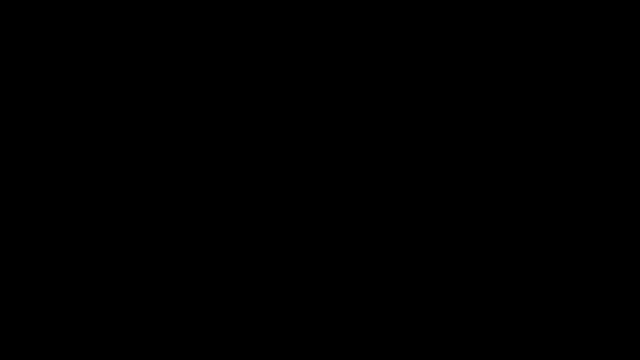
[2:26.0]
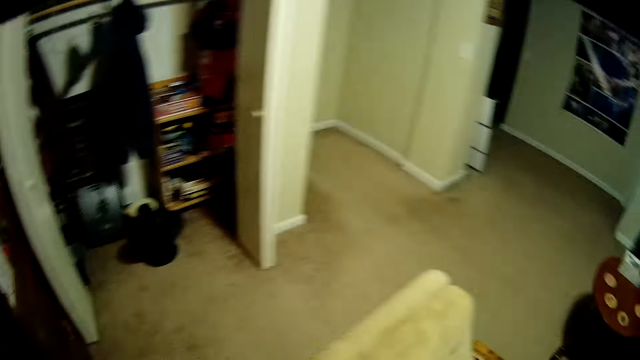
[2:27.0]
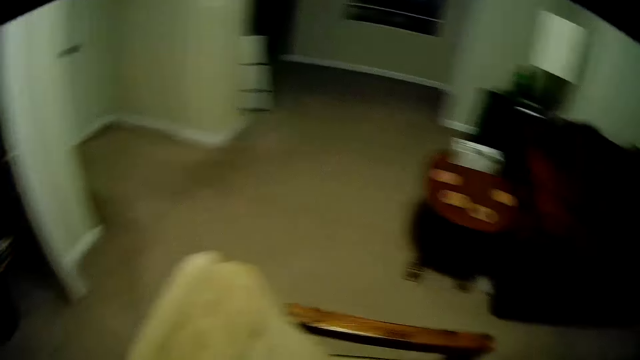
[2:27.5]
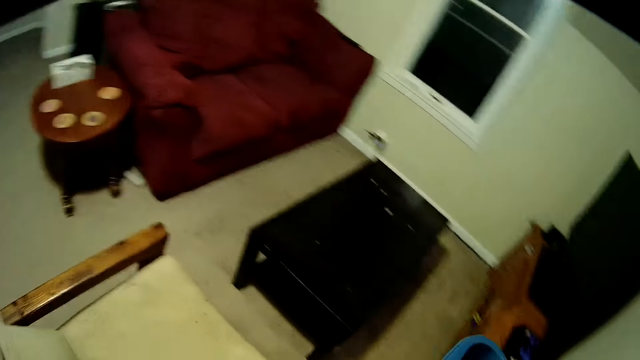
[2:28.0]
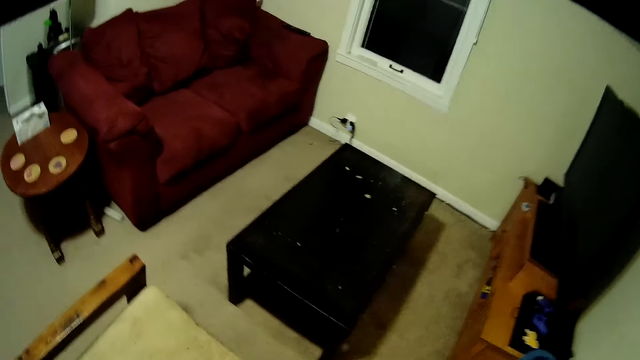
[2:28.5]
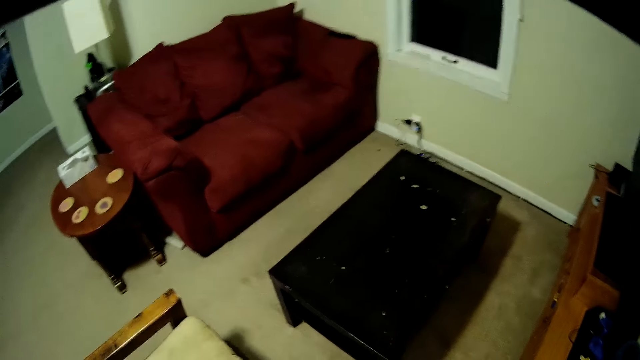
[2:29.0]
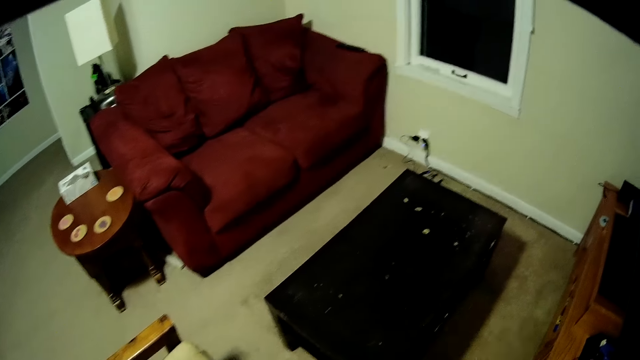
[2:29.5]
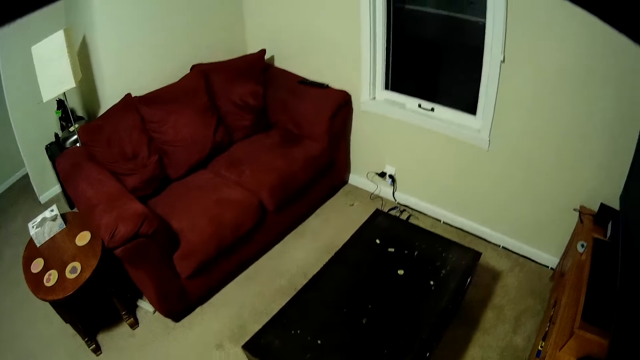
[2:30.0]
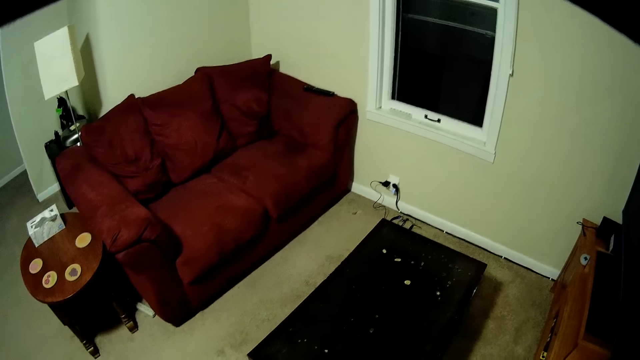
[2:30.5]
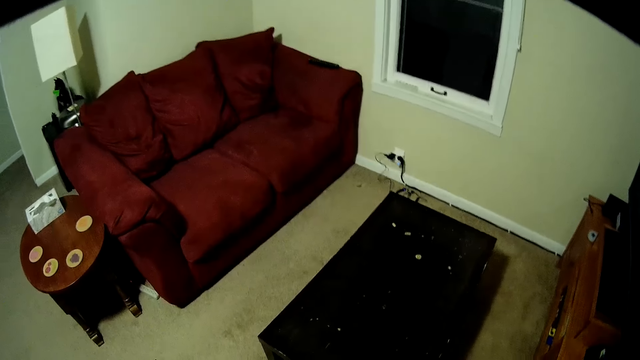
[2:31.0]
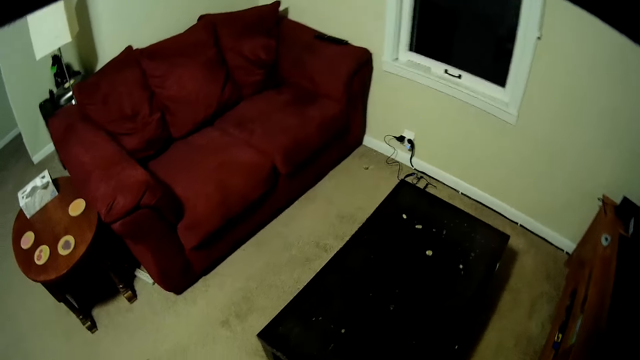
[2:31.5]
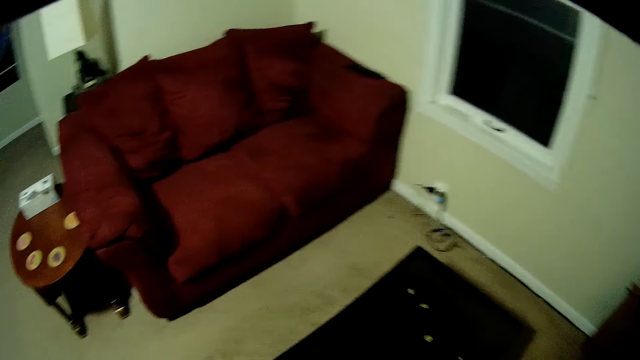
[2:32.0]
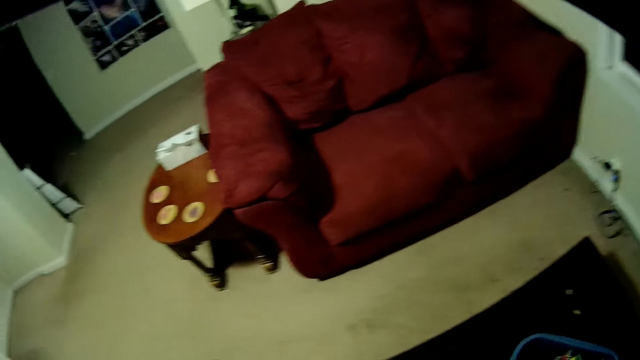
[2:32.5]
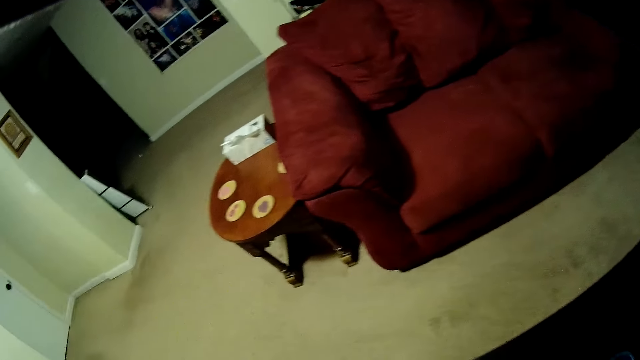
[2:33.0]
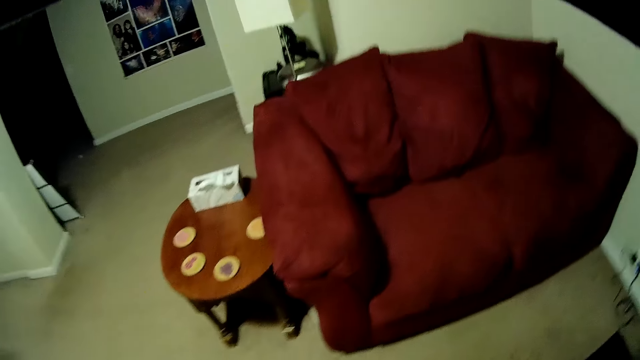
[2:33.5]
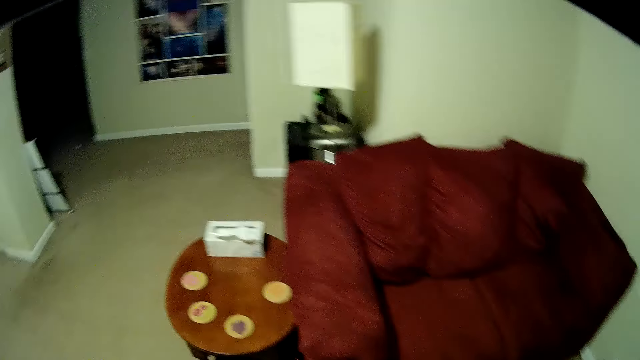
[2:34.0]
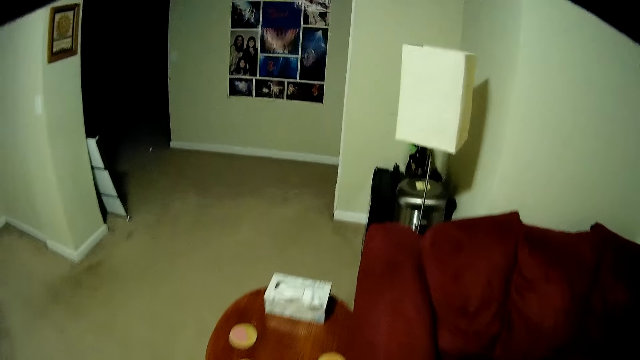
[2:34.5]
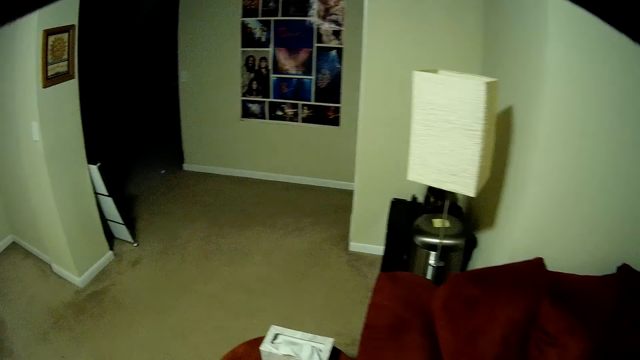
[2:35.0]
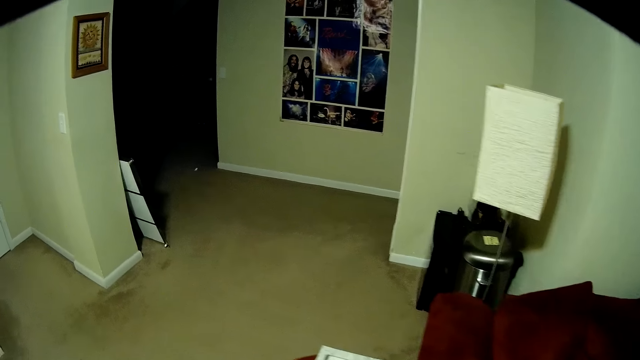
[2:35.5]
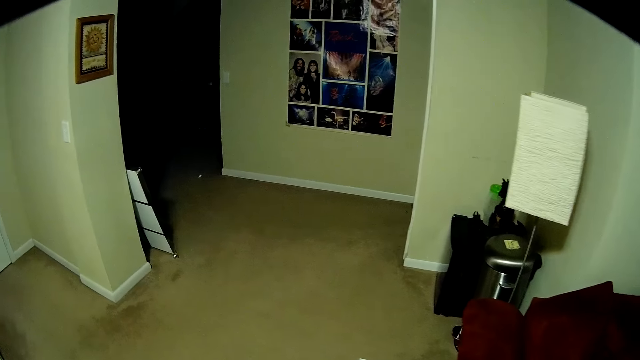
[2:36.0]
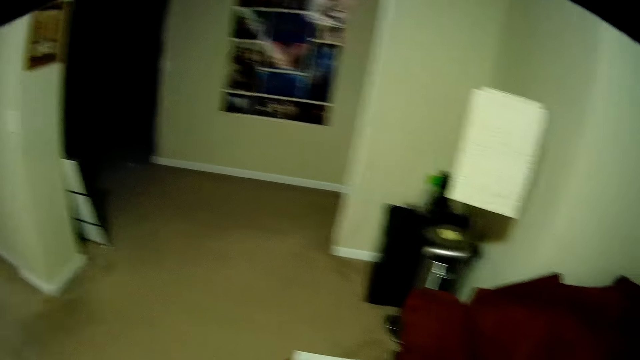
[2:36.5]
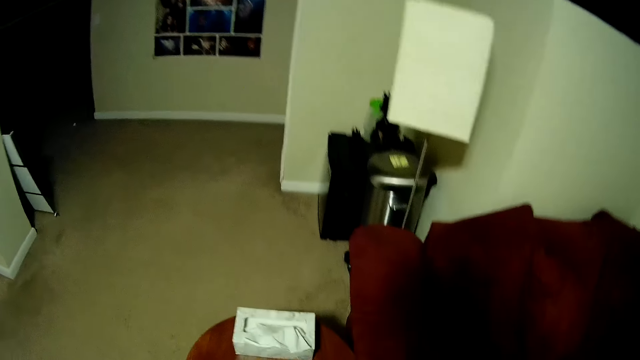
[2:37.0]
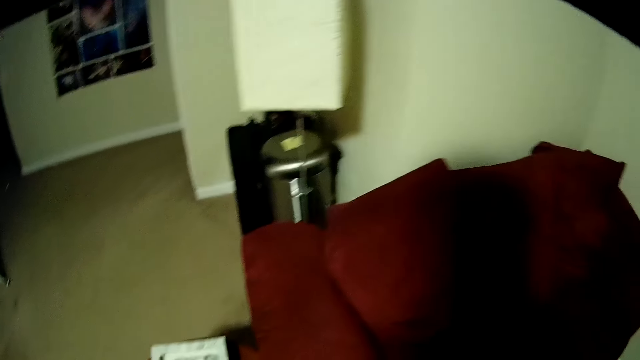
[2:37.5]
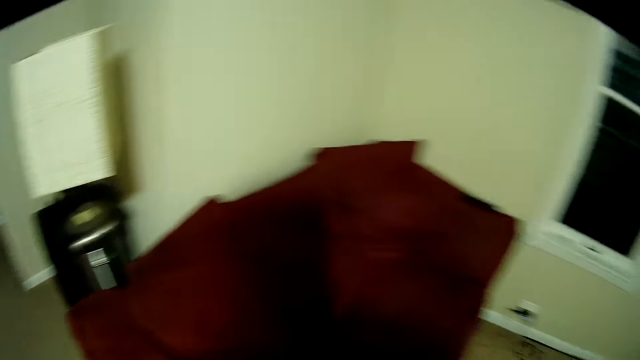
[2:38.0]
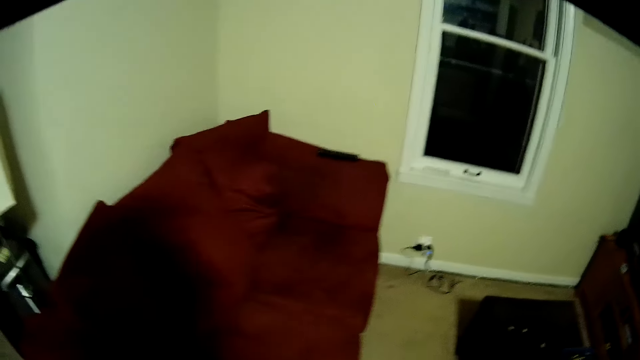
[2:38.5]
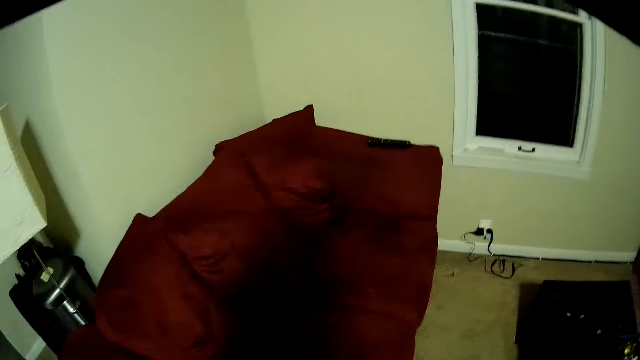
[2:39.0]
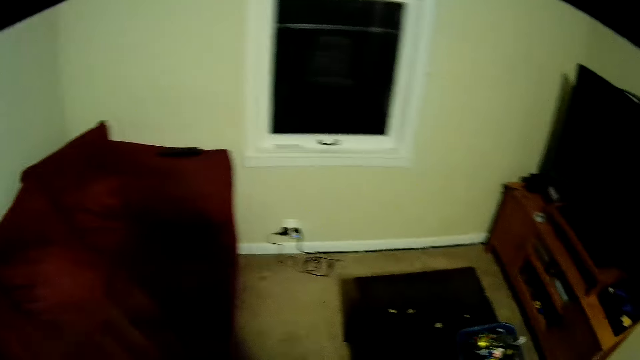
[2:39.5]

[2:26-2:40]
The camera wearer puts the lights on. They look around. They move around. They look around.
